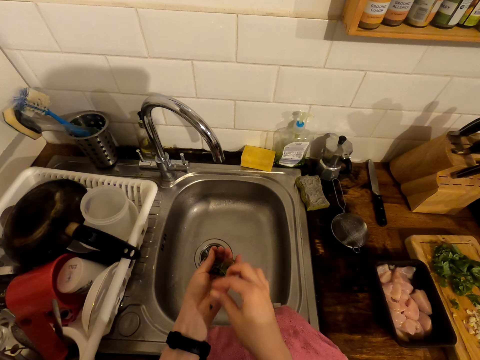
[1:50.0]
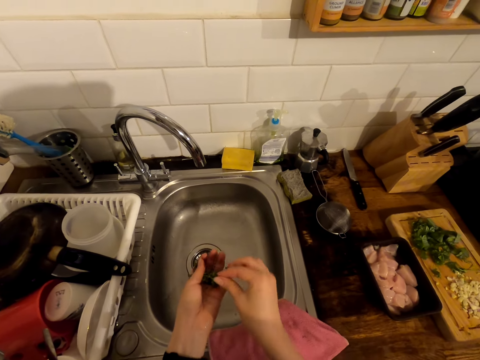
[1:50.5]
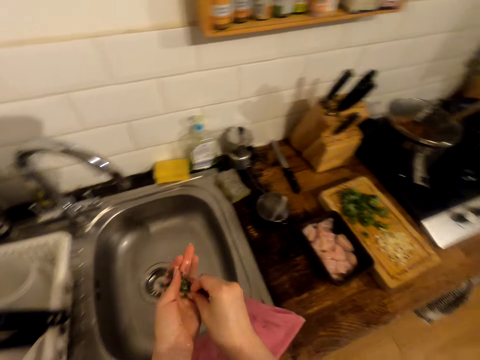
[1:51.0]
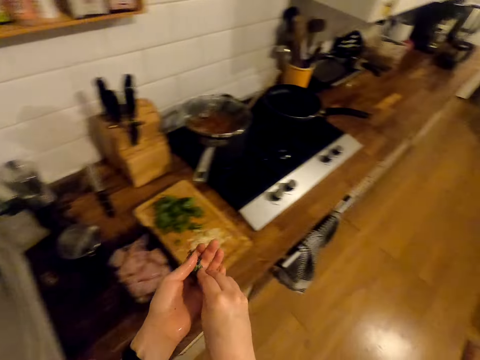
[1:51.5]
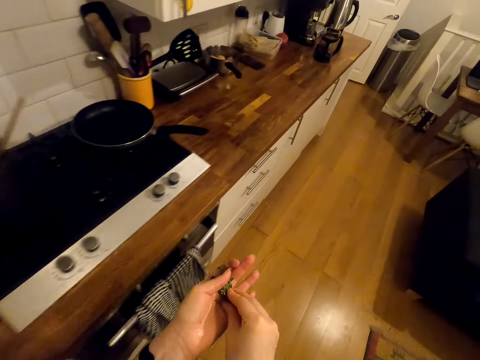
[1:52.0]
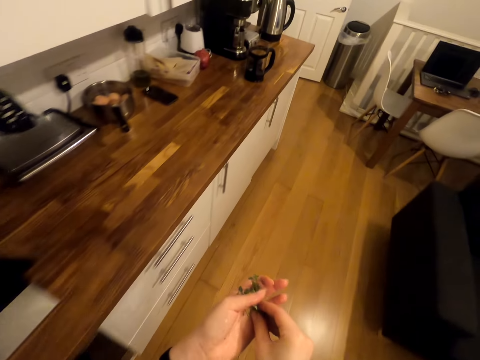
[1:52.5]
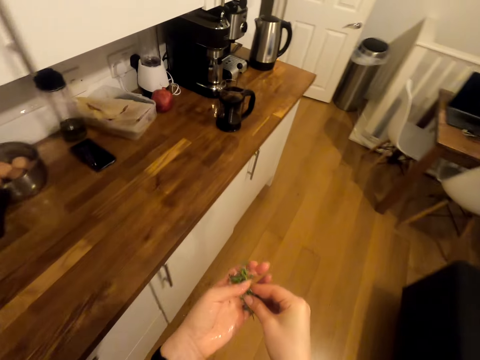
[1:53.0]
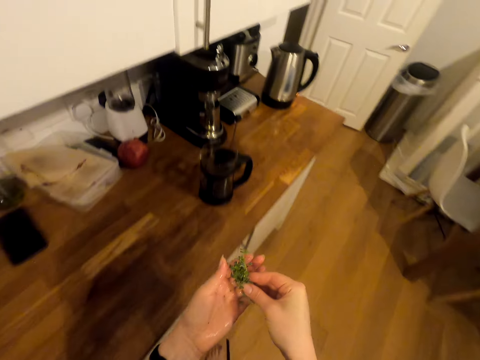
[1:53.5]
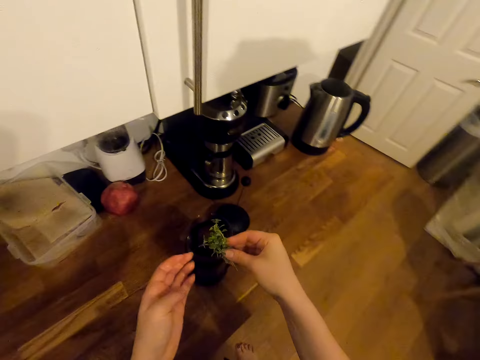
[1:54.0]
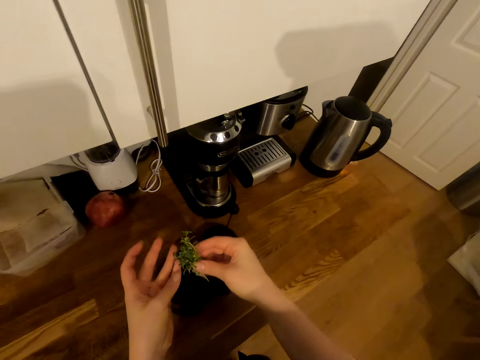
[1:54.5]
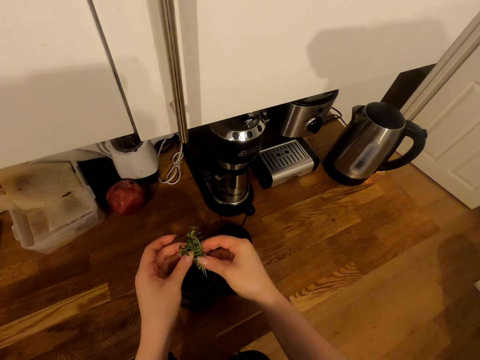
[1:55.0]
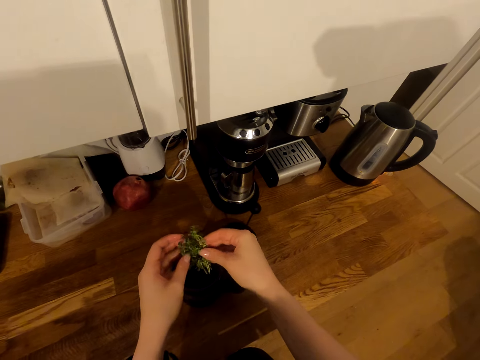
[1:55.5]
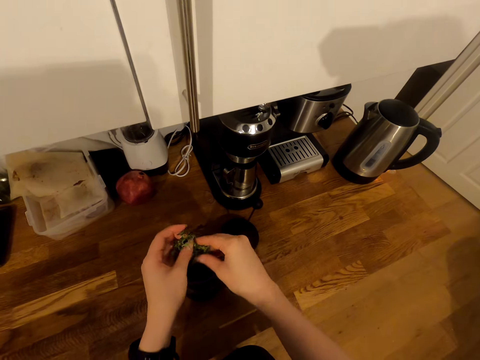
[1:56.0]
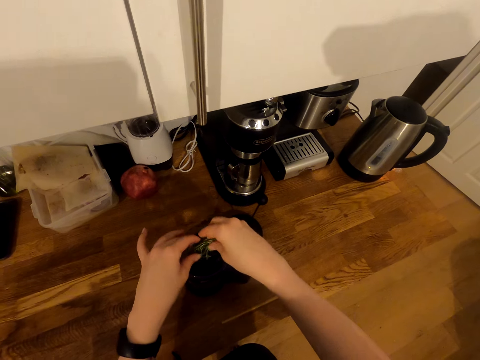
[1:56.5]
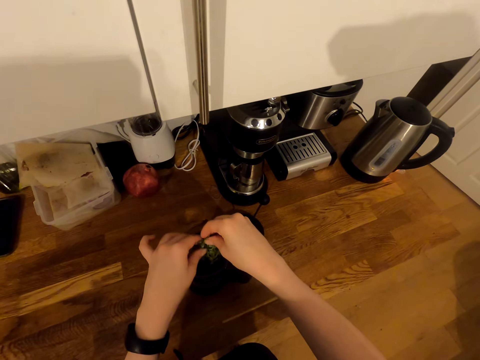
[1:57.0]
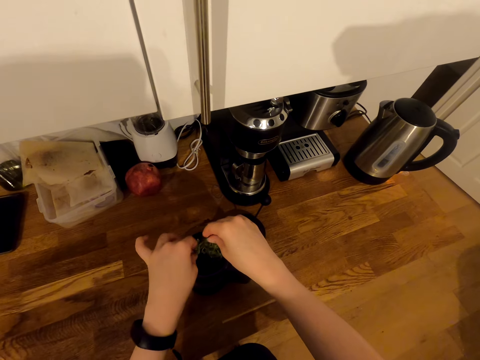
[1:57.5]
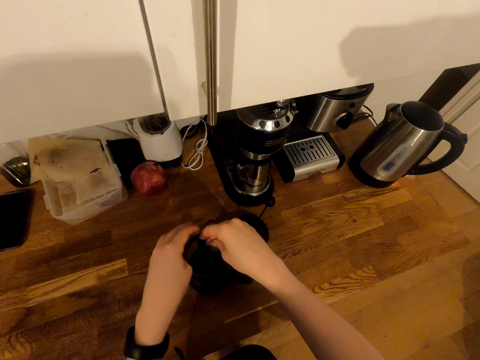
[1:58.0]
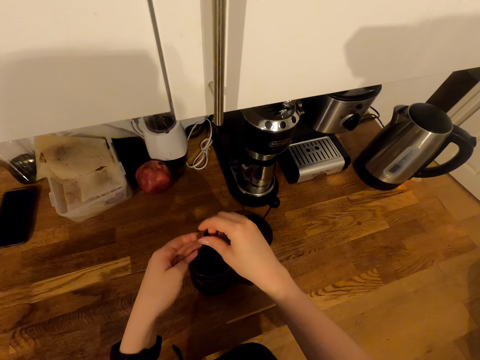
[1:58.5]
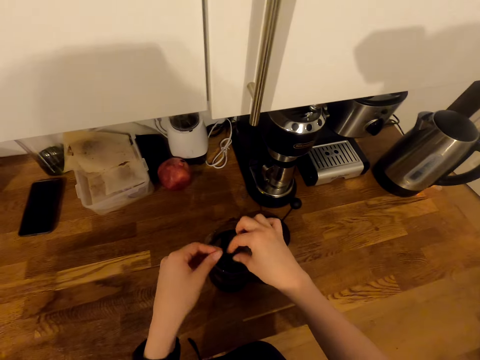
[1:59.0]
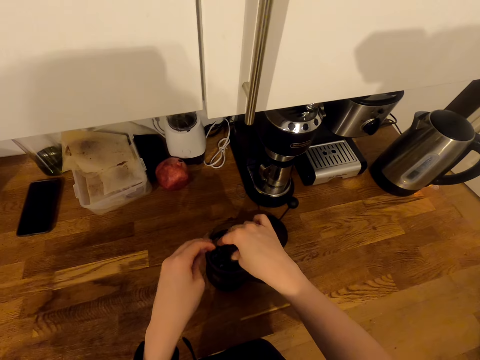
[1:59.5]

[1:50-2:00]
The camera wearer walks around the room. They put the plant in the coffee maker.

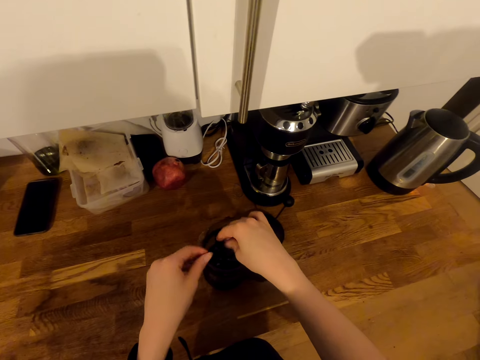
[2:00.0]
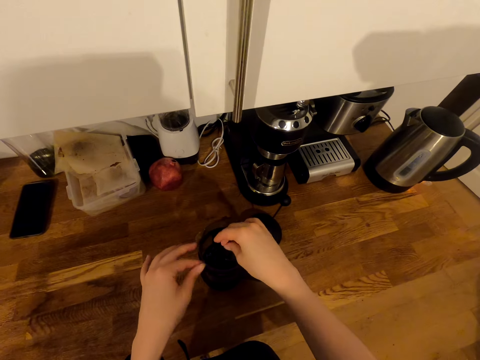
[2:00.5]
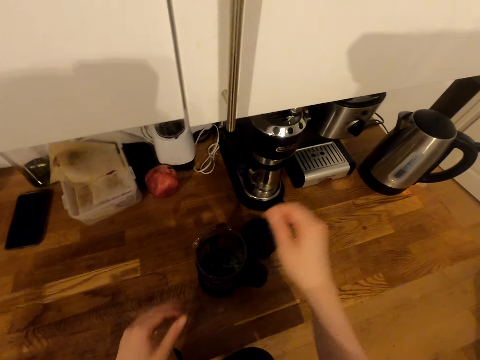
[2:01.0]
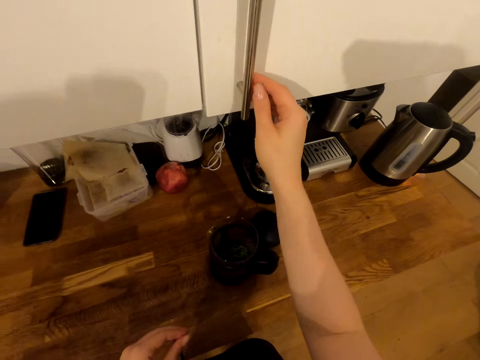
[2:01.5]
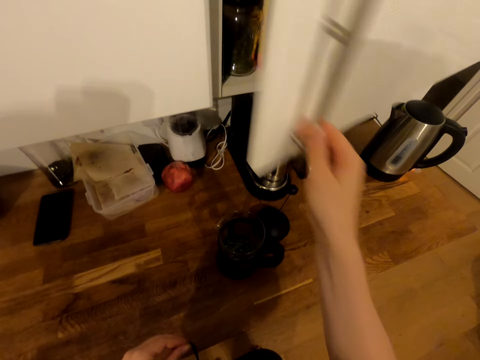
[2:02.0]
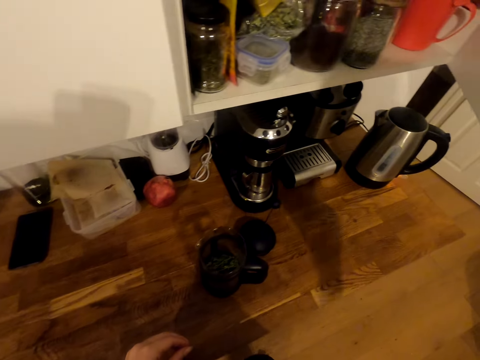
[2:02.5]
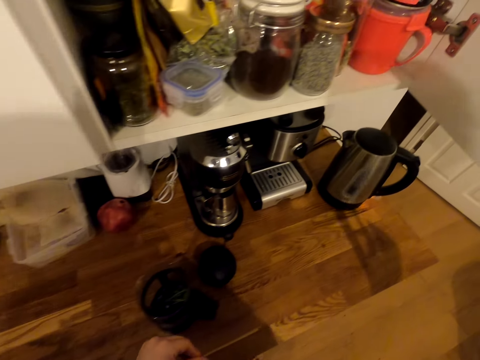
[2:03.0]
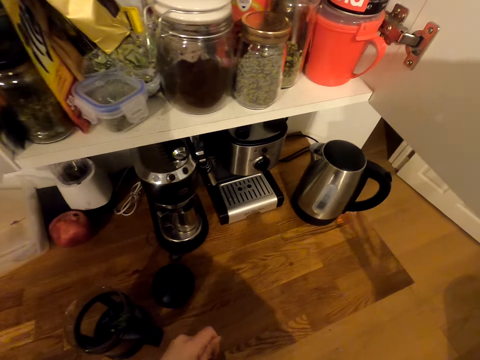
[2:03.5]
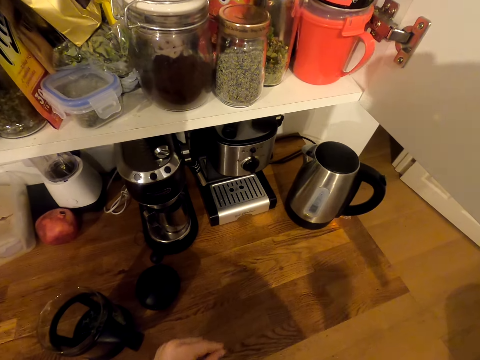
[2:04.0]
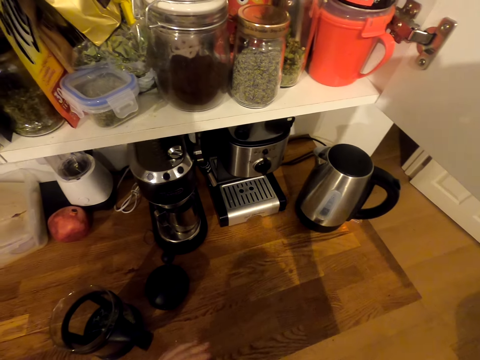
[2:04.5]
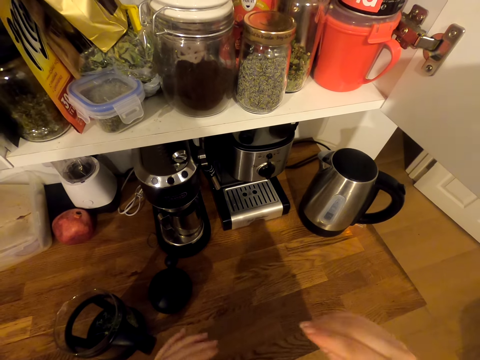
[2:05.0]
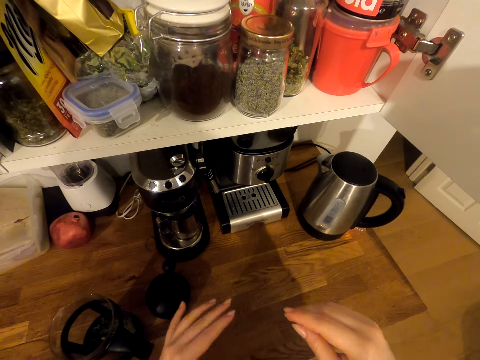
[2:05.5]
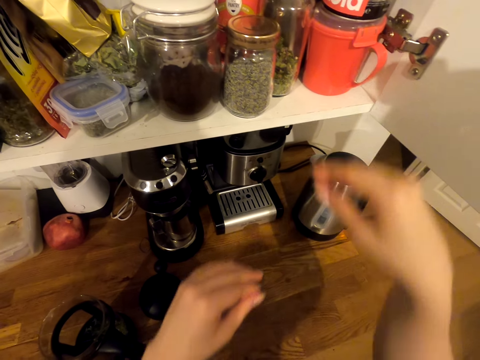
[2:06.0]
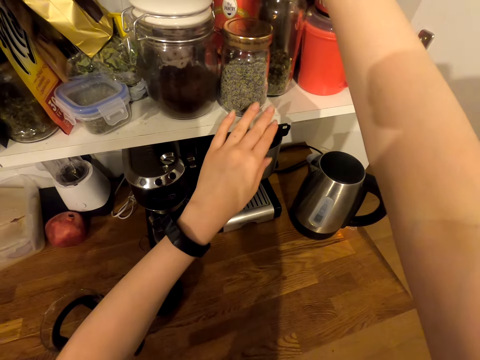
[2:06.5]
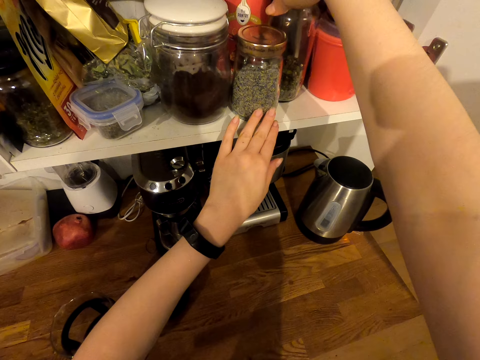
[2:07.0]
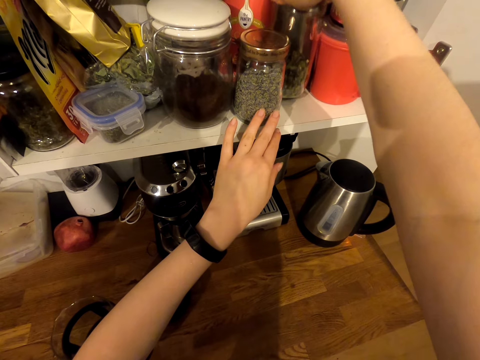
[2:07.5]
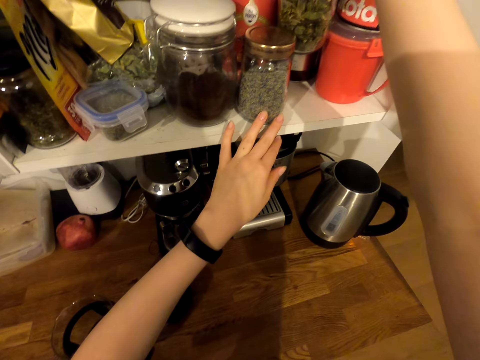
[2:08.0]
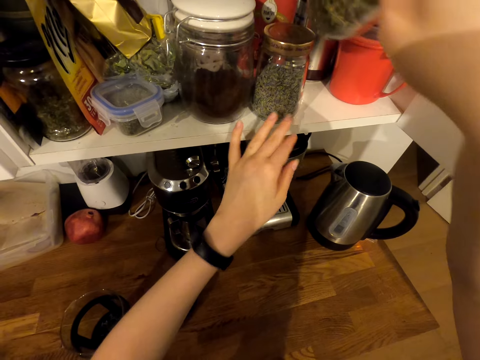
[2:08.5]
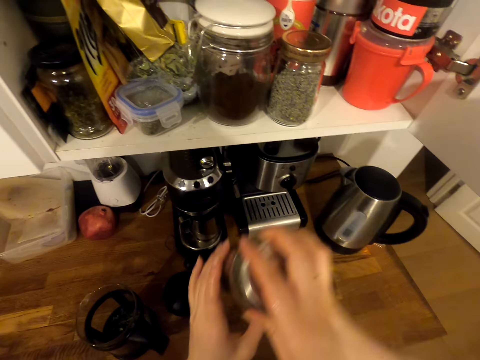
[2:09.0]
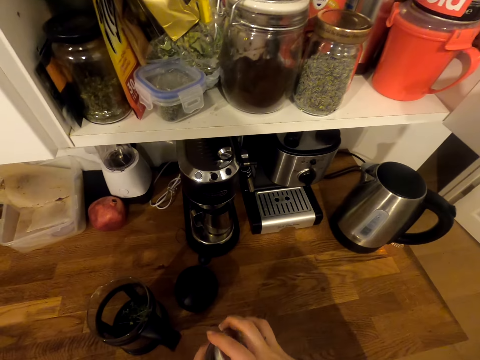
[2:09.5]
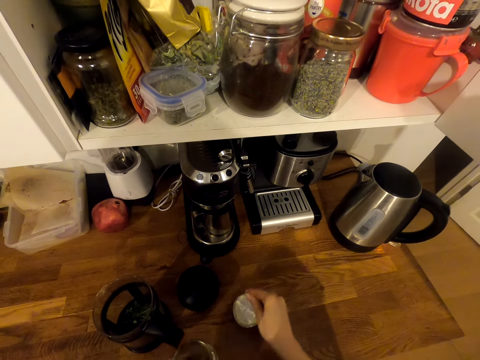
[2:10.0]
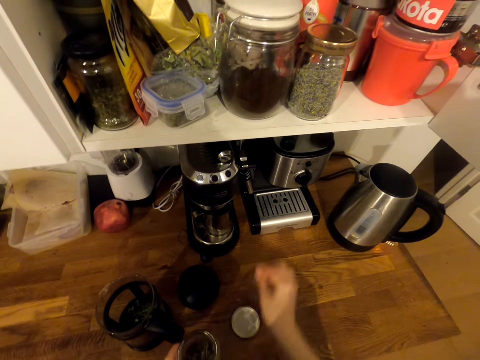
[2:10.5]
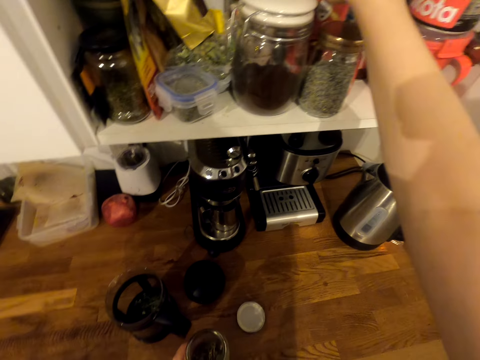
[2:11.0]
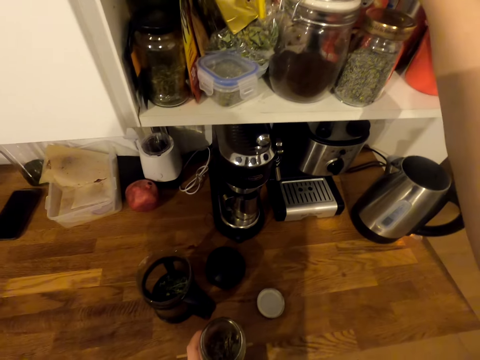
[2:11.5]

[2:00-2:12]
The camera wearer opens a kitchen cabinet. They pick up a glass can from the kitchen cabinet. They open the glass can, put the lid on the table and pick up a spoon from the kitchen cabinet.

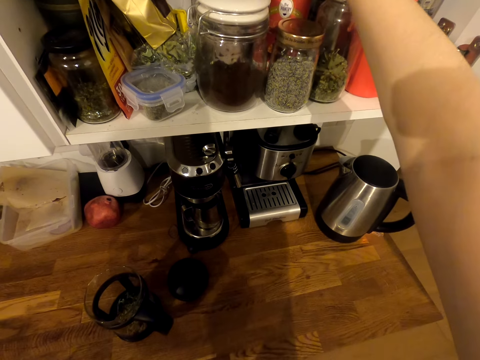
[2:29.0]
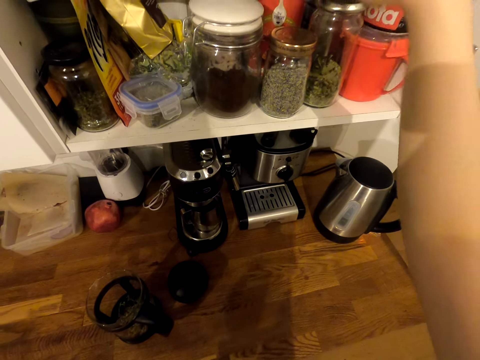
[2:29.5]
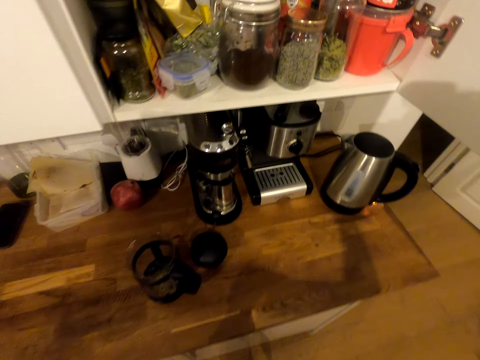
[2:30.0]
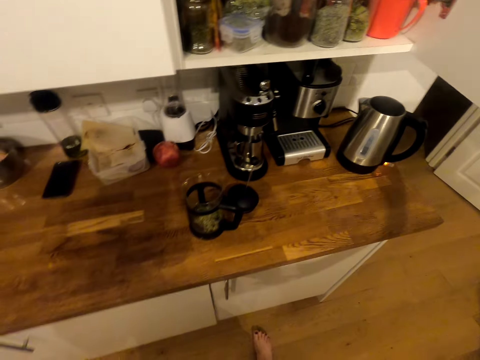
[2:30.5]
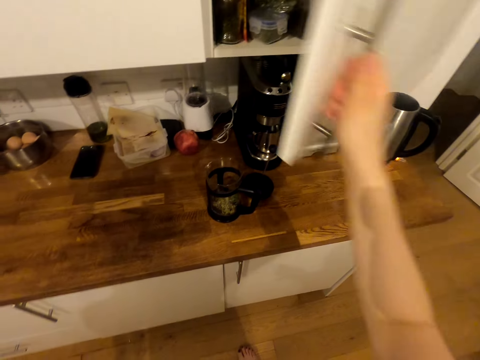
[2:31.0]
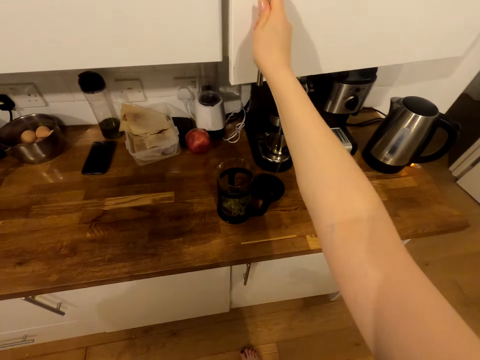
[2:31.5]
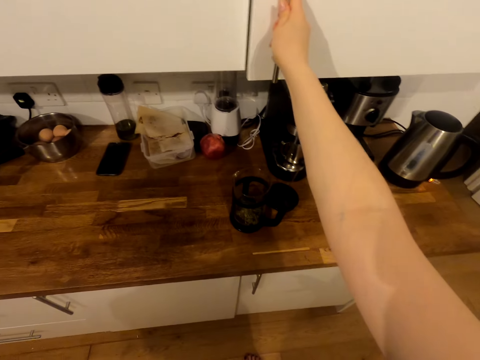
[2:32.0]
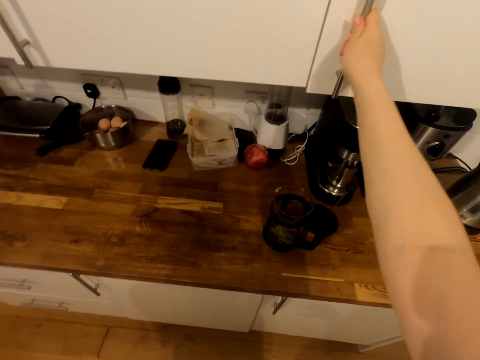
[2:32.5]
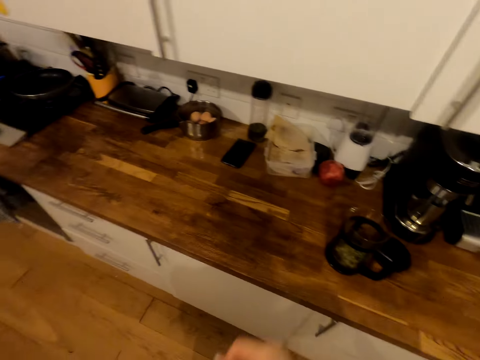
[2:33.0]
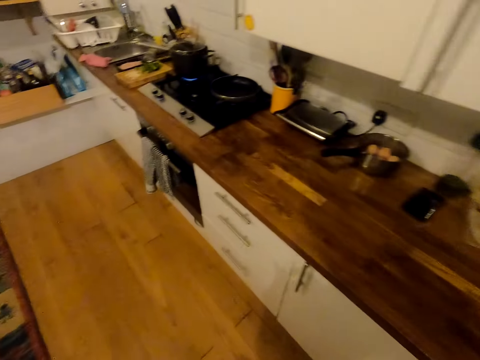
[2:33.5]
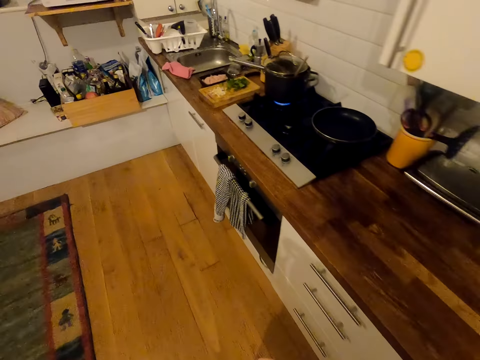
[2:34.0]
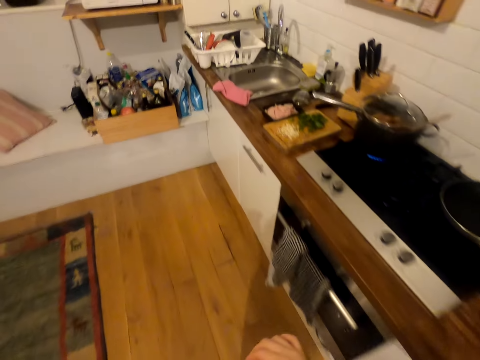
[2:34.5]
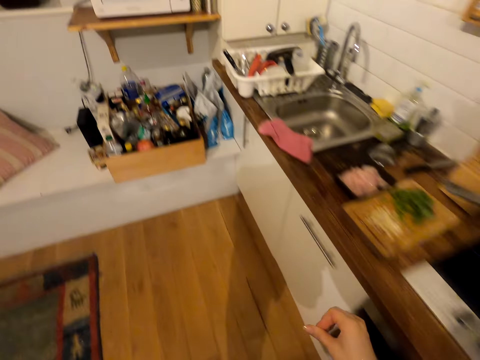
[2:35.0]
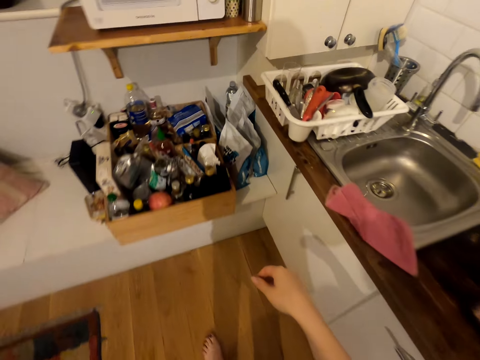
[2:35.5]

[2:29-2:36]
The camera wearer closes the kitchen cabinet. They walk around the room.
